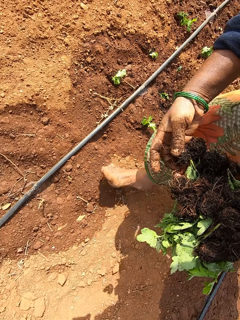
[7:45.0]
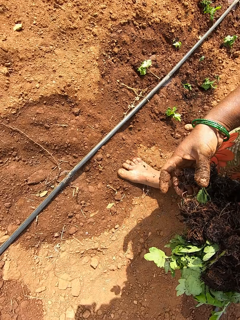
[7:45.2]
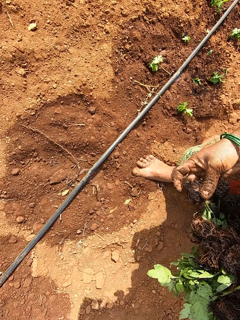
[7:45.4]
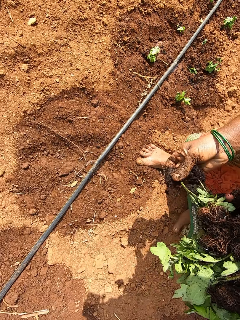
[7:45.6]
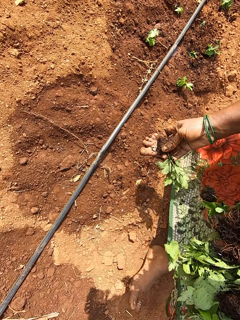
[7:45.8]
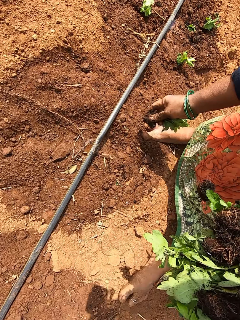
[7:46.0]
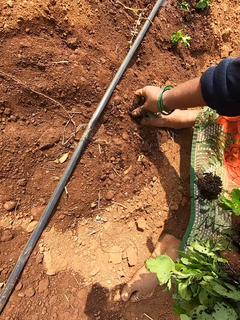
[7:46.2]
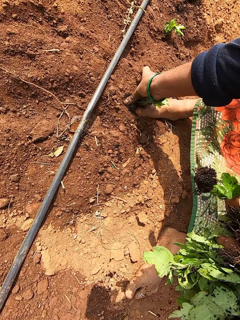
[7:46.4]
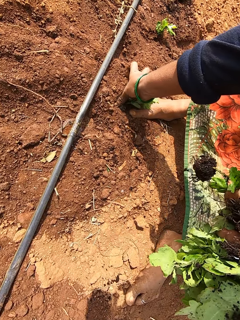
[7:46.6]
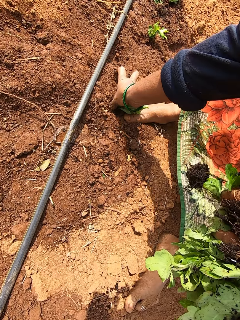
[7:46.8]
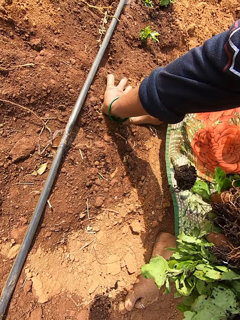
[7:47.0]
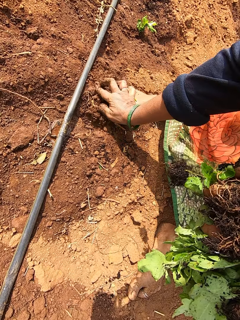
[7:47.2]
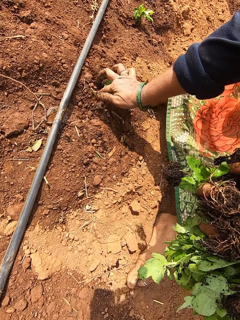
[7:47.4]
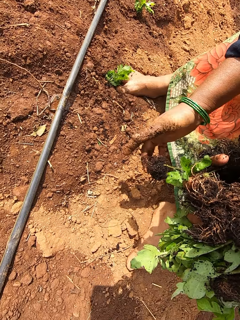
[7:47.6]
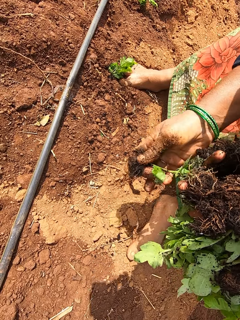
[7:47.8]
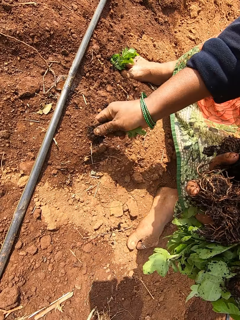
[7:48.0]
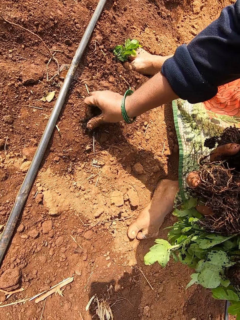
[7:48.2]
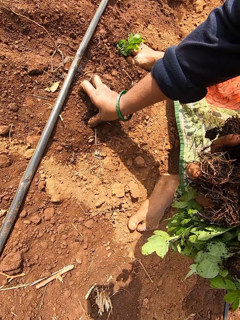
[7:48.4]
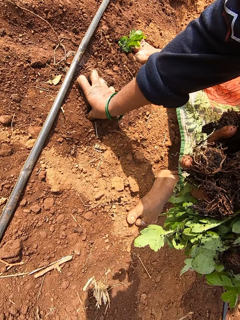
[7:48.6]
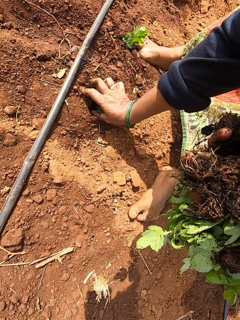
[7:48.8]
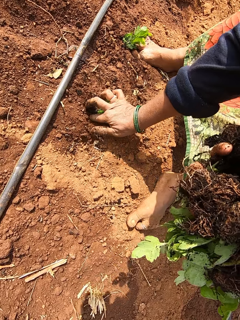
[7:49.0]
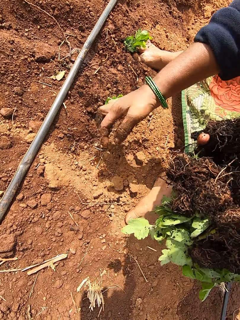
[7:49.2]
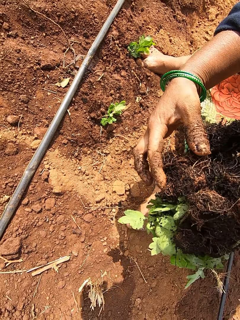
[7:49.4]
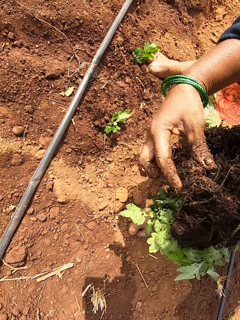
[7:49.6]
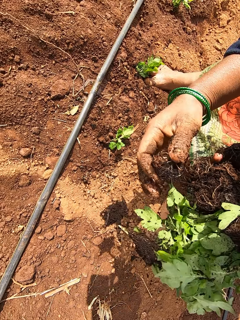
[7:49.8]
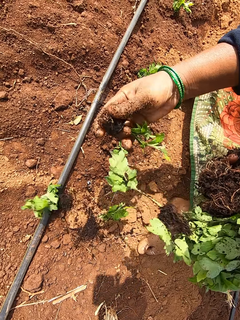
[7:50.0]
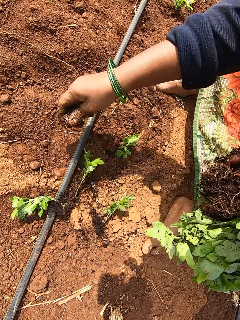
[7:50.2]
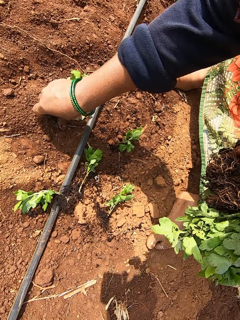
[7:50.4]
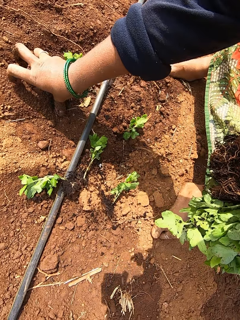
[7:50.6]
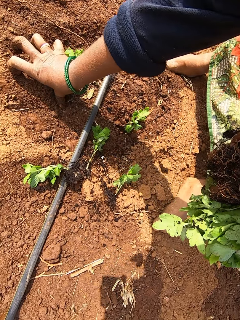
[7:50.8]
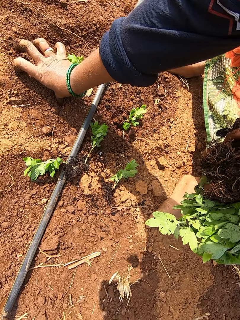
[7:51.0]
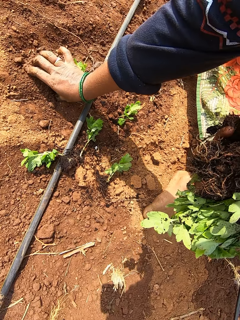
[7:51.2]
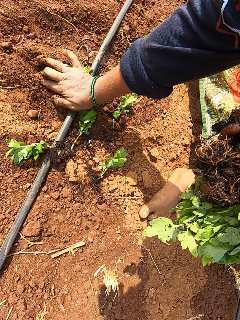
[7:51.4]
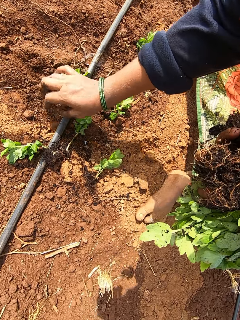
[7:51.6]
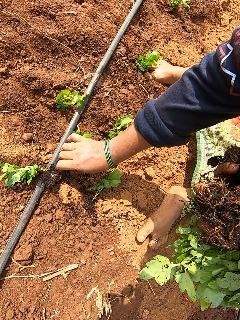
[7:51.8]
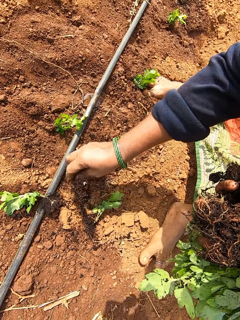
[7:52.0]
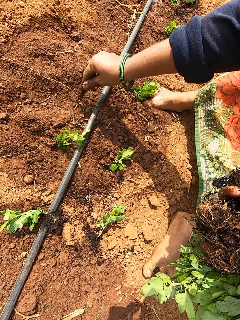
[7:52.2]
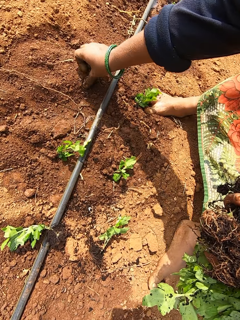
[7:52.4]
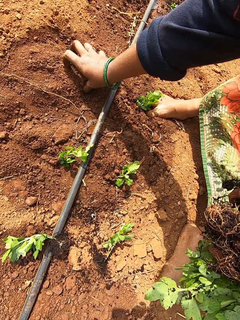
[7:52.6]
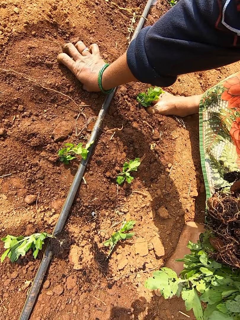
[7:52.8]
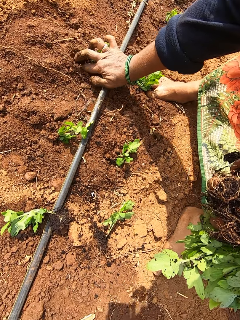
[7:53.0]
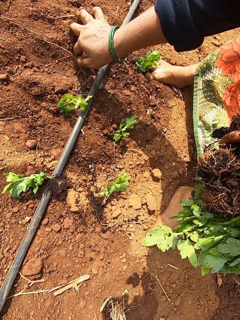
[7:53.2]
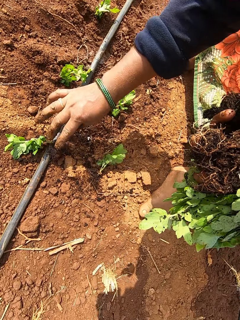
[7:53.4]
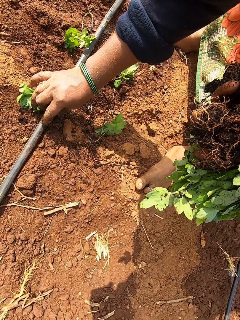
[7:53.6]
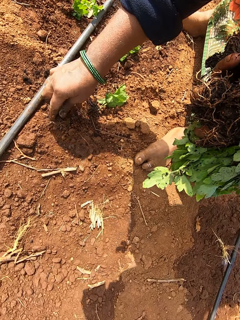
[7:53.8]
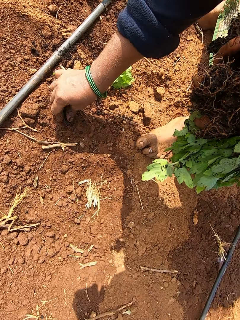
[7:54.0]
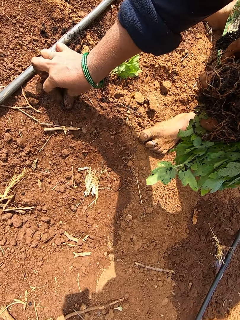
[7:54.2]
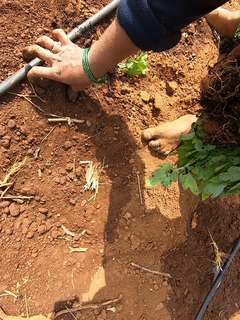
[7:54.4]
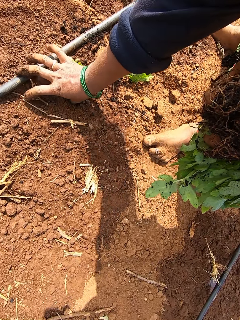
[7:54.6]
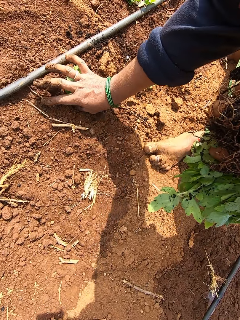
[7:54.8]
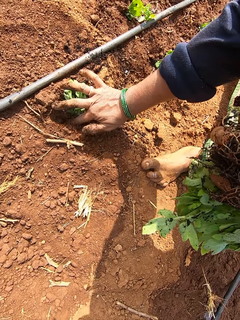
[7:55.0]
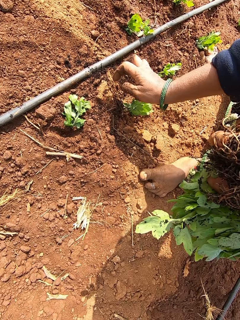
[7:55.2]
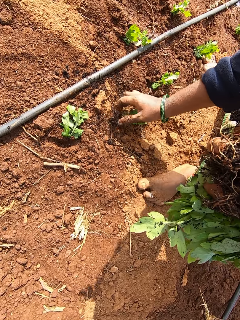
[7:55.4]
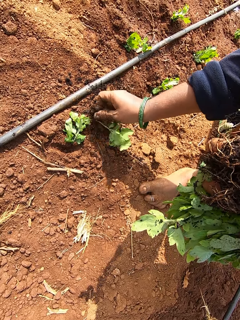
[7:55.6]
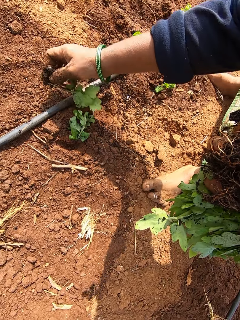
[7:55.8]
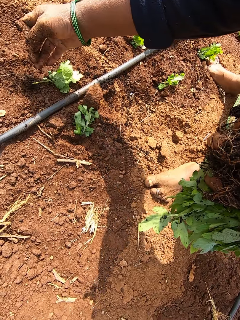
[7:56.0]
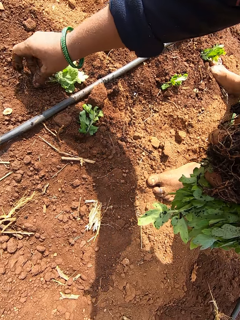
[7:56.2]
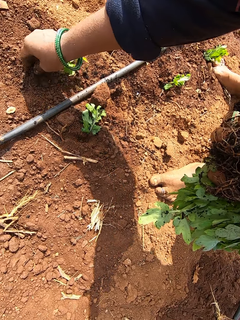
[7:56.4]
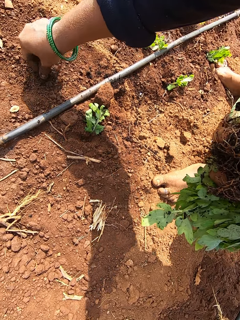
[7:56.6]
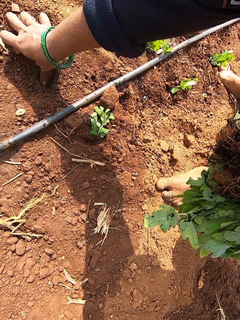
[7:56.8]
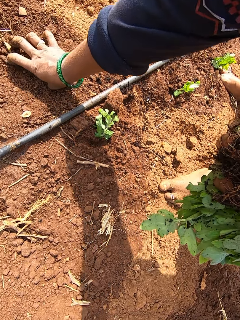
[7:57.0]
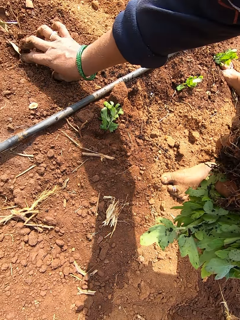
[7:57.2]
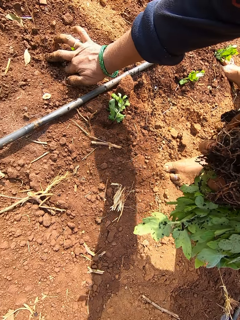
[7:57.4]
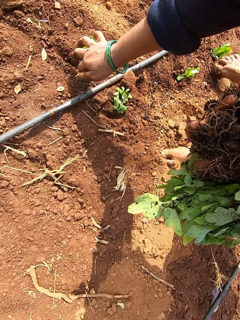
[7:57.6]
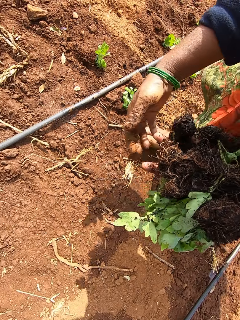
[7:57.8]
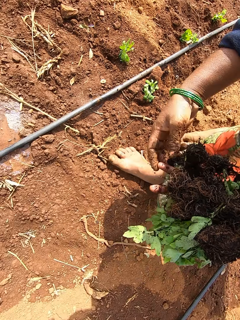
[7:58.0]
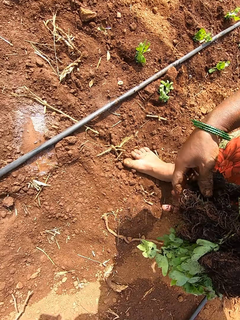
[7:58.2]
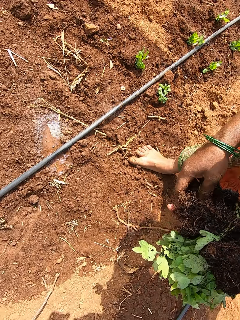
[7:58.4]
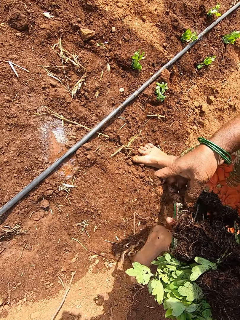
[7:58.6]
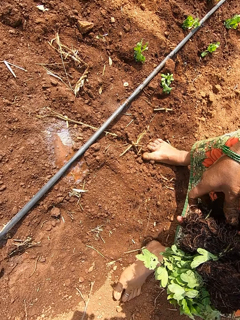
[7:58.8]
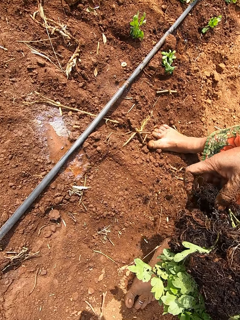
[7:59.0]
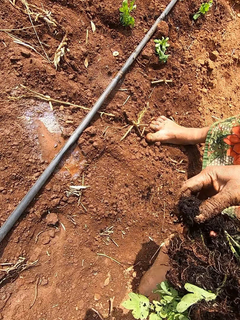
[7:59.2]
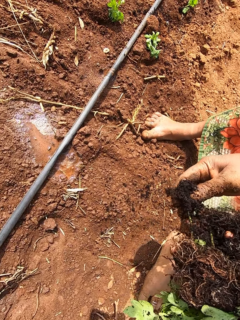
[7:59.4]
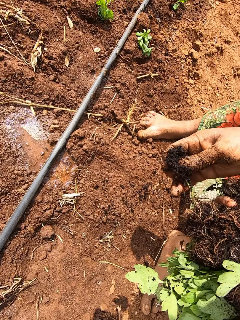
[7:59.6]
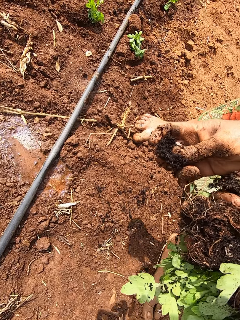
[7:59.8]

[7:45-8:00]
The camera wearer moves further. She picks a collard green vegetable from the collard green vegetables in her left hand with her right hand. She plants the collard green vegetable in her right hand into the ground. She picks a collard green vegetable from the collard green vegetables in her left hand with her right hand. She plants the collard green vegetable in her right hand into the ground. She picks a collard green vegetable from the collard green vegetables in her left hand with her right hand. She plants the collard green vegetable in her right hand into the ground. She picks a collard green vegetable from the ground with her right hand. She plants the collard green vegetable in her right hand into the ground. She picks a collard green vegetable from the ground with her right hand. She plants the collard green vegetable in her right hand into the ground. She picks a collard green vegetable from the ground with her right hand. She picks the collard green vegetable from the ground with her right hand. She plants the collard green vegetable in her right hand into the ground. She picks a seedling.

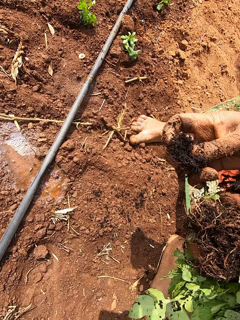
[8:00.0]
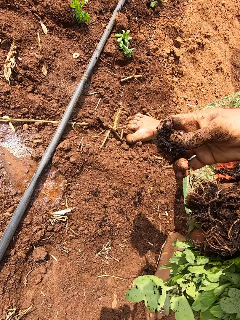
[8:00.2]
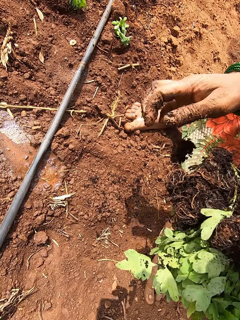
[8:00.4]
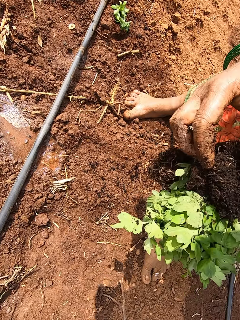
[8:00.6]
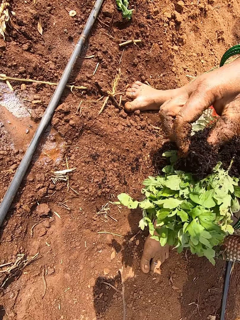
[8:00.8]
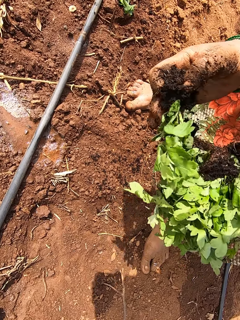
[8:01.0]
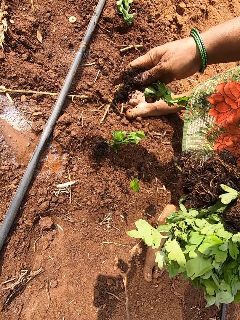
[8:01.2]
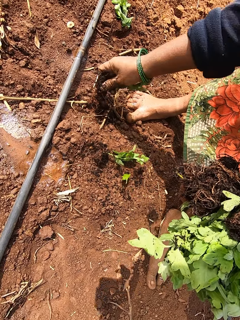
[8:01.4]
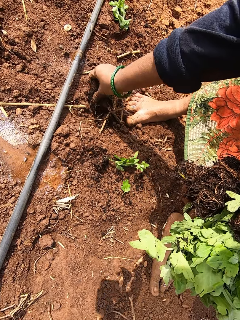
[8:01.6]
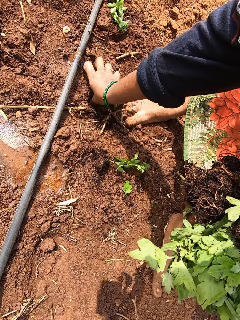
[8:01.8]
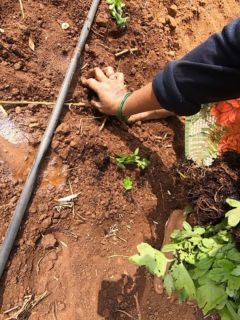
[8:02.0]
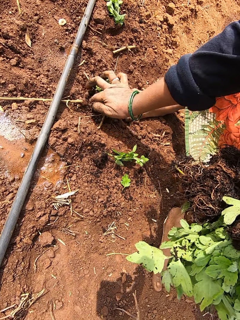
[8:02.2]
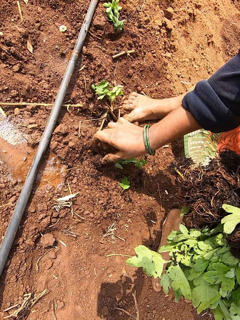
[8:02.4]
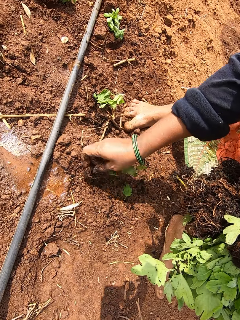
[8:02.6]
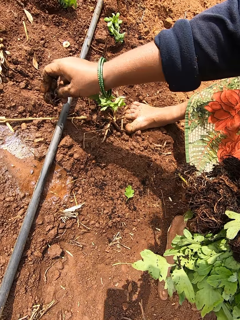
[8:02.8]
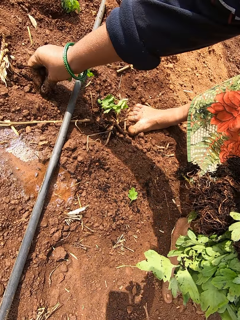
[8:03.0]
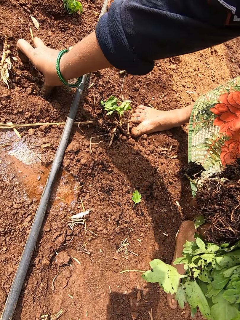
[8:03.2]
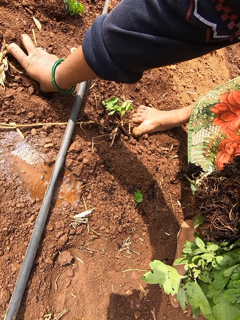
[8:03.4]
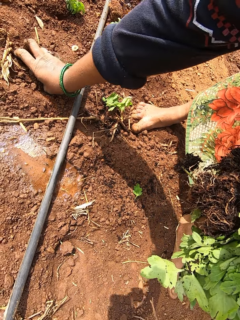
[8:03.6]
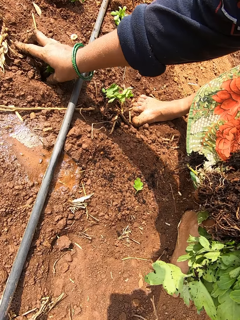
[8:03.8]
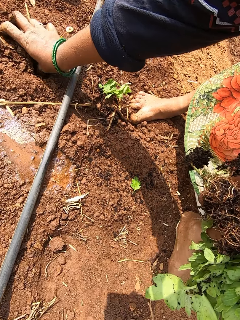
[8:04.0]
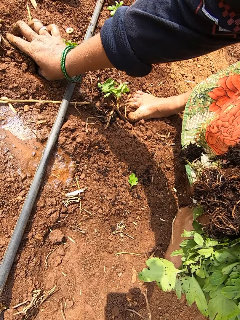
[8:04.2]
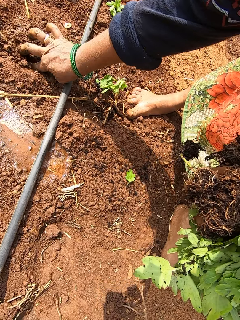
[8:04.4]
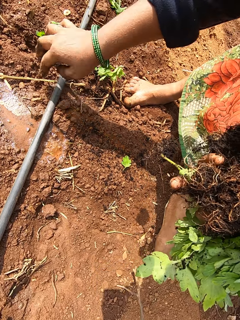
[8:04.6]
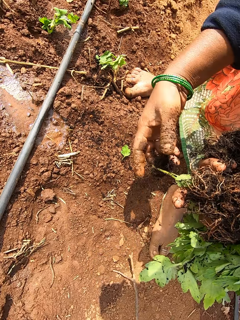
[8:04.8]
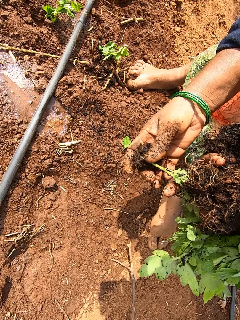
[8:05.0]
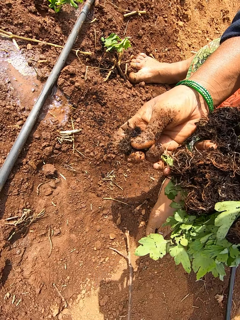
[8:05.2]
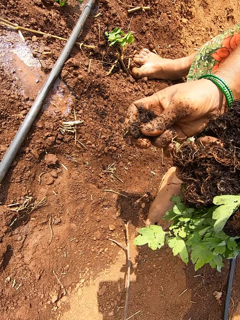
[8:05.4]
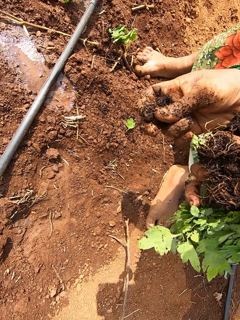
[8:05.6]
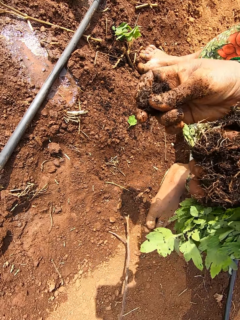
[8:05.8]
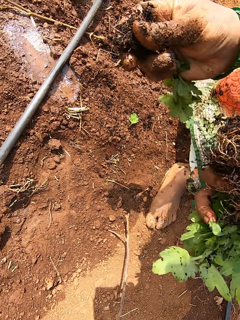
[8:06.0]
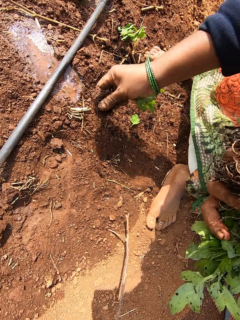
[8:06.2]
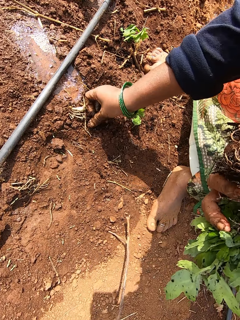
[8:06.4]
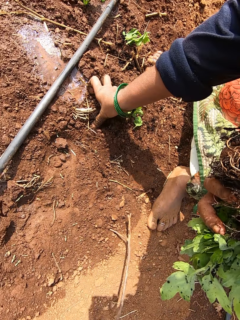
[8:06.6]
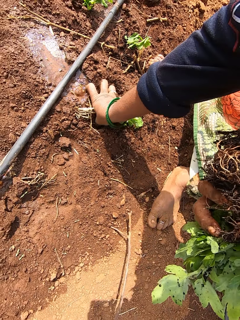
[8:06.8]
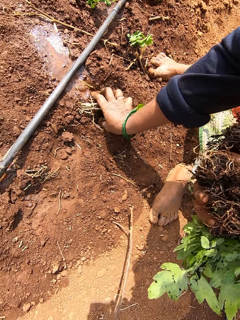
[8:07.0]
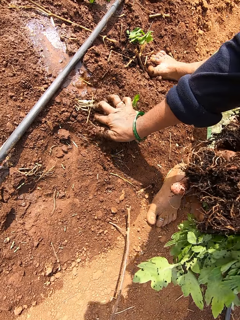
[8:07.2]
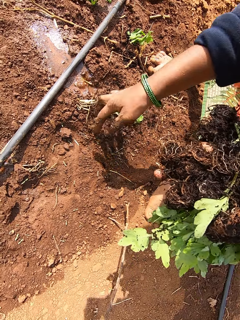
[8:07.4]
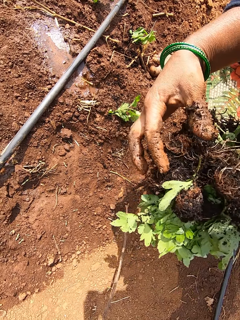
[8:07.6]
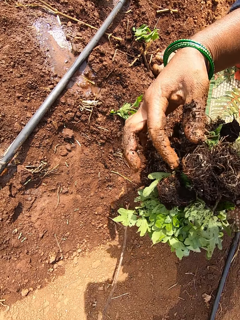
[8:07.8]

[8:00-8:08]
The camera wearer picks a collard green vegetable from the collard green vegetables in her left hand with her right hand. She plants the collard green vegetable in her right hand into the ground. She picks a collard green vegetable from the ground with her right hand. She plants the collard green vegetable in her right hand into the ground. She picks a collard green vegetable from the collard green vegetables in her left hand with her right hand. She plants the collard green vegetable in her right hand into the ground.
